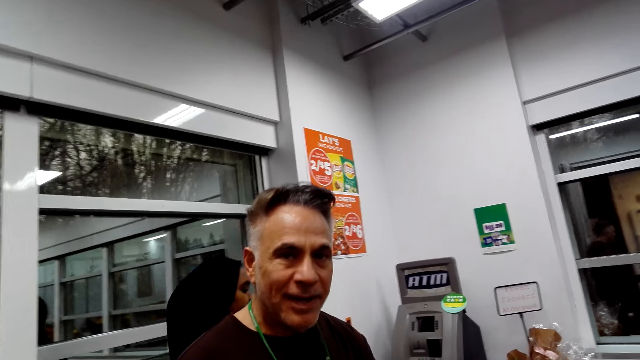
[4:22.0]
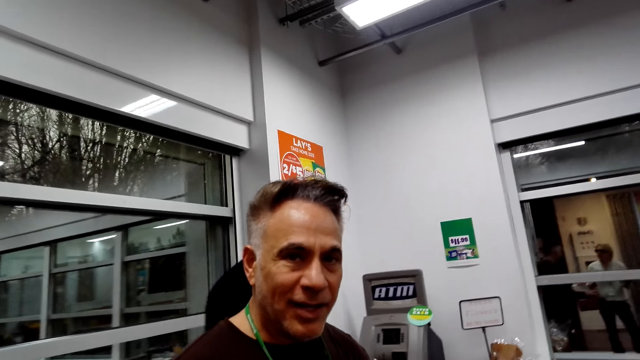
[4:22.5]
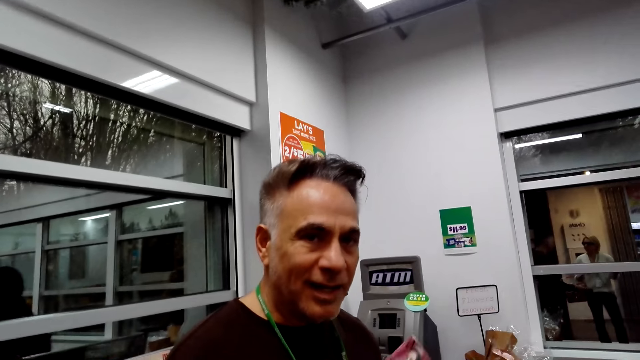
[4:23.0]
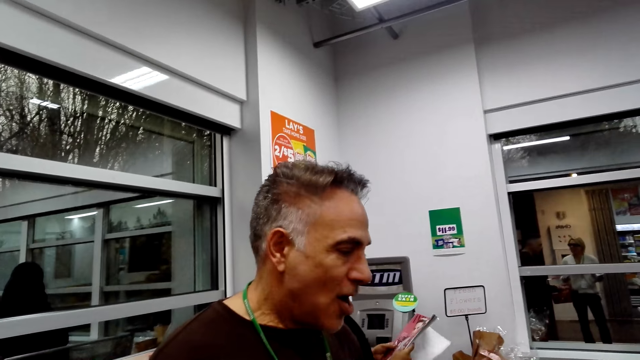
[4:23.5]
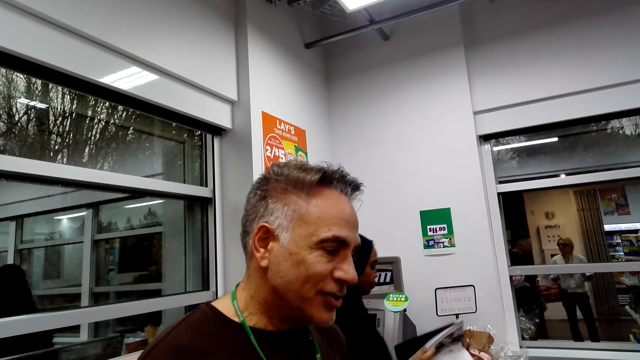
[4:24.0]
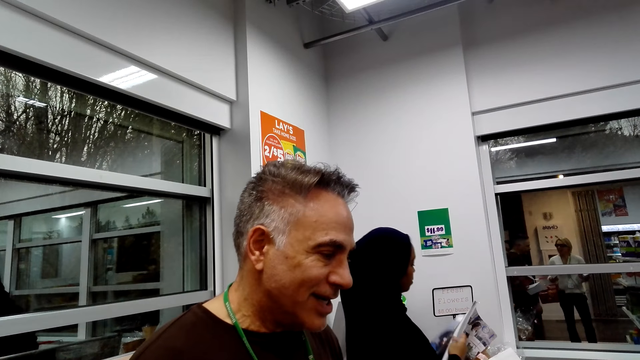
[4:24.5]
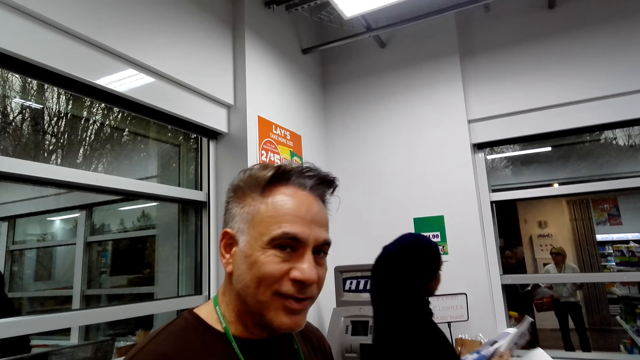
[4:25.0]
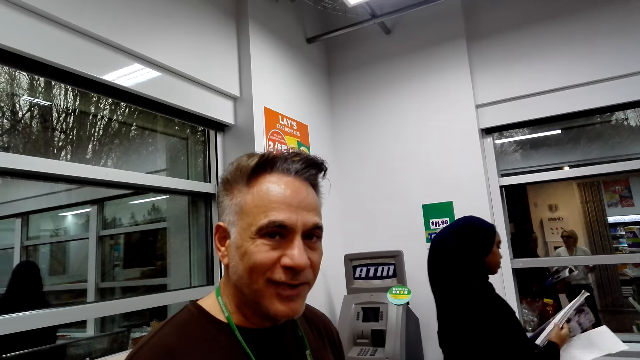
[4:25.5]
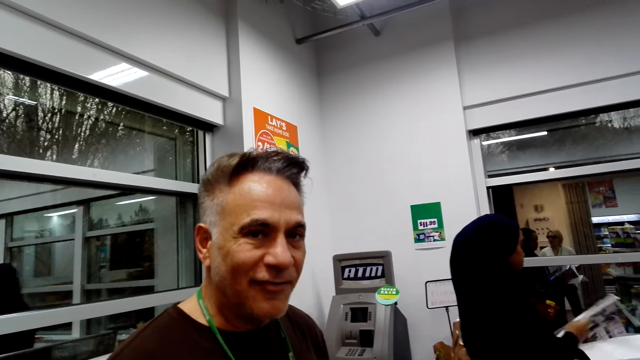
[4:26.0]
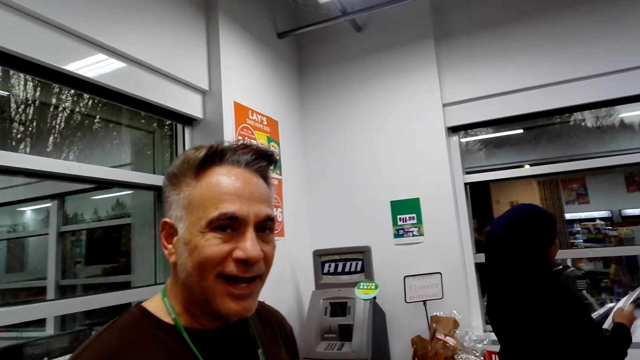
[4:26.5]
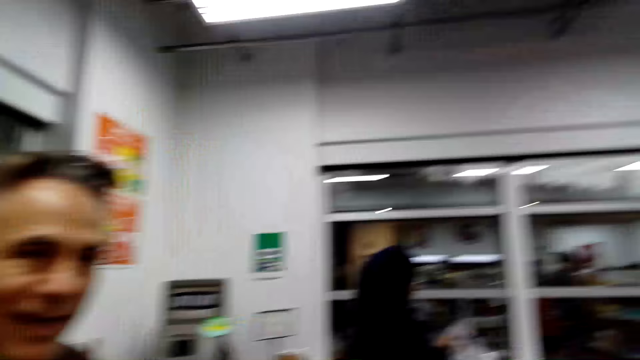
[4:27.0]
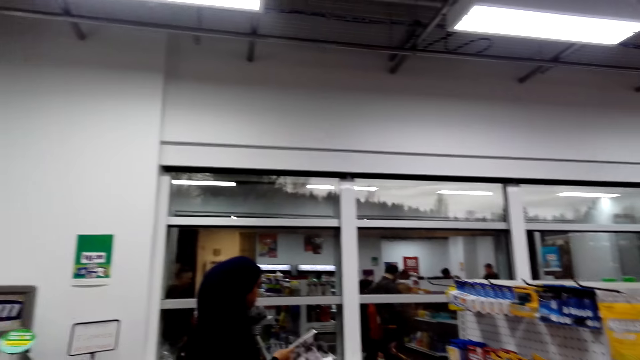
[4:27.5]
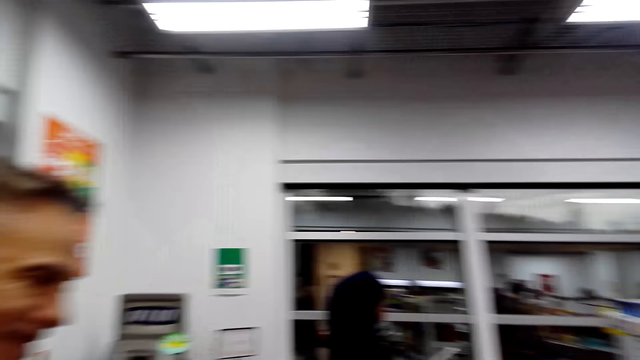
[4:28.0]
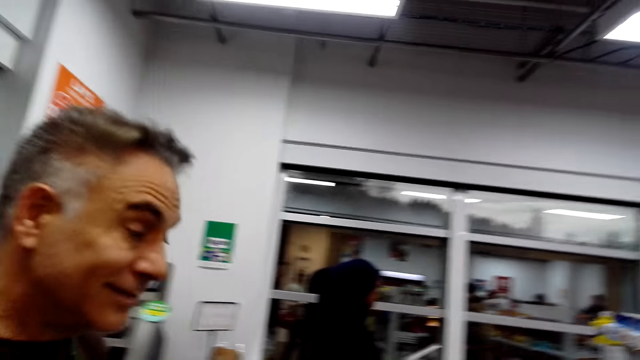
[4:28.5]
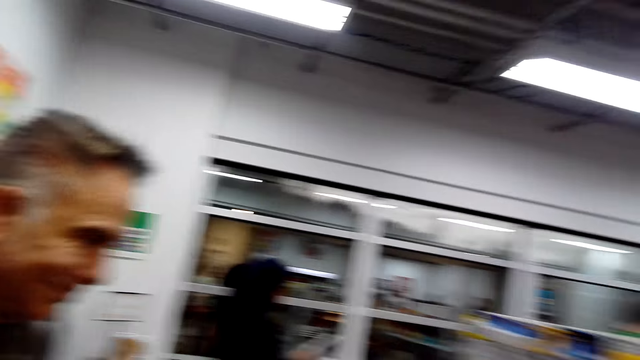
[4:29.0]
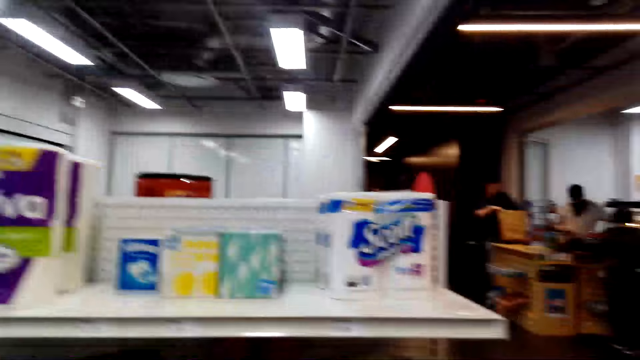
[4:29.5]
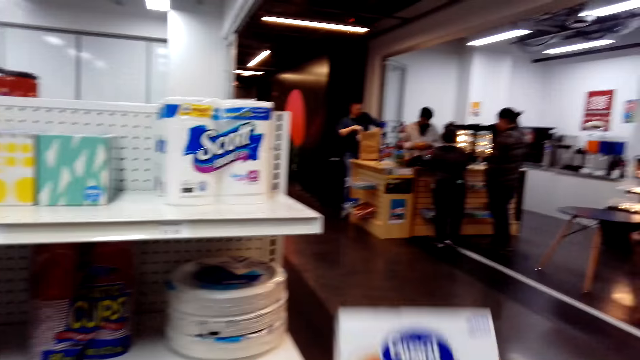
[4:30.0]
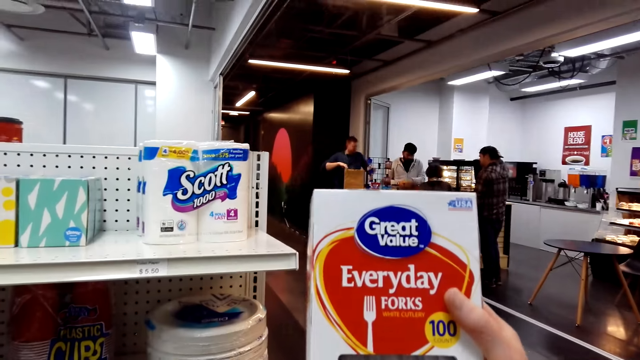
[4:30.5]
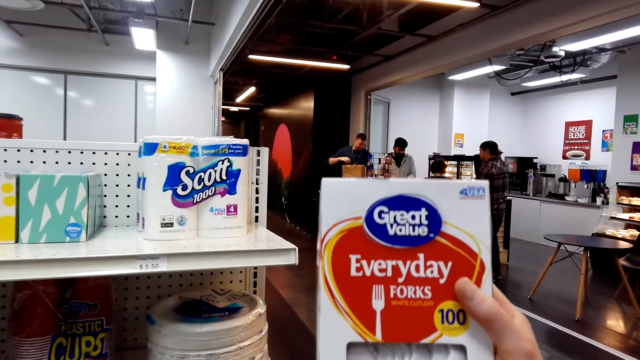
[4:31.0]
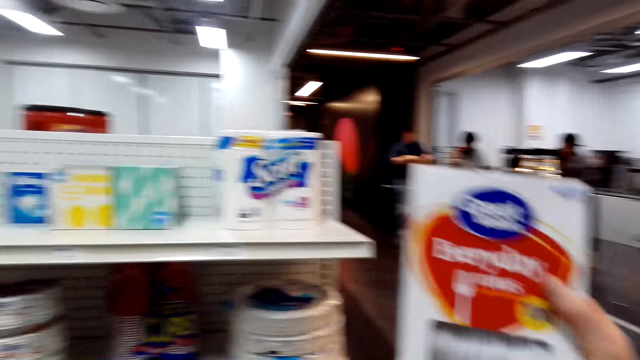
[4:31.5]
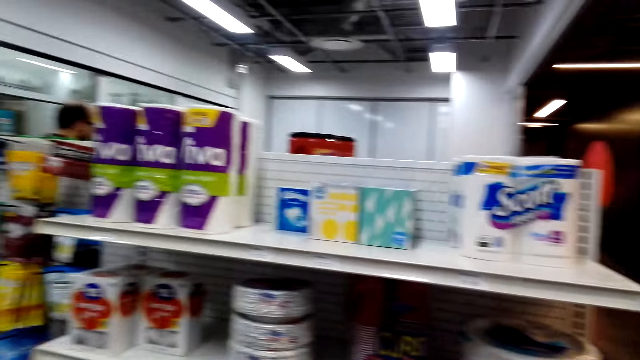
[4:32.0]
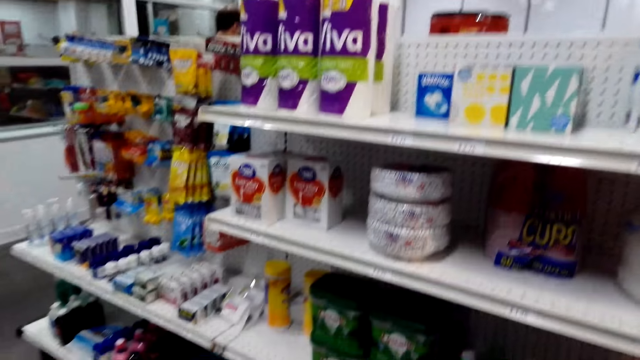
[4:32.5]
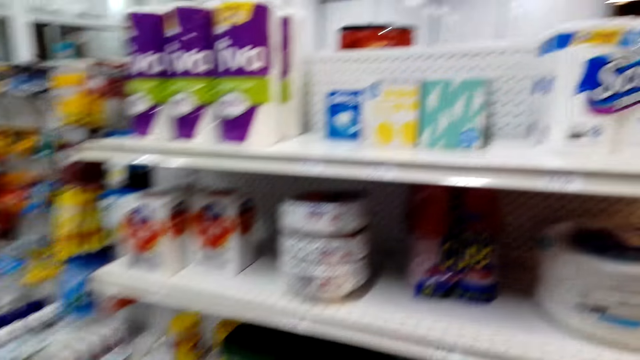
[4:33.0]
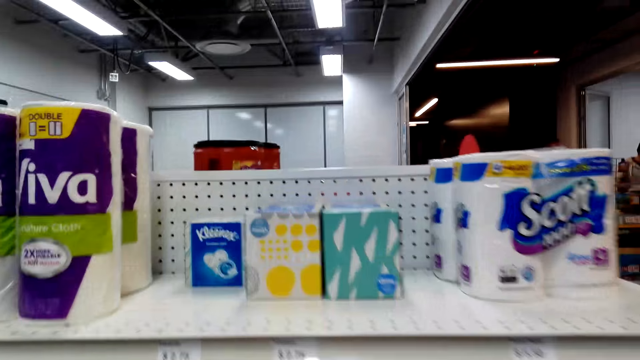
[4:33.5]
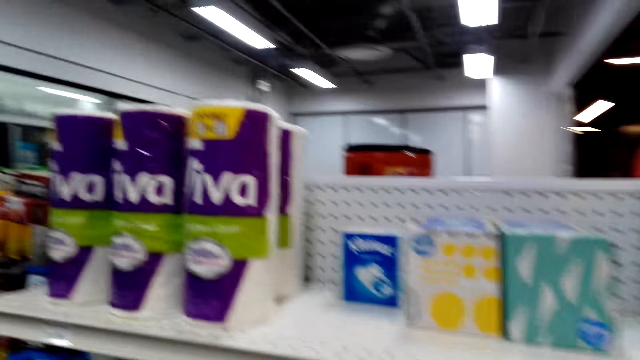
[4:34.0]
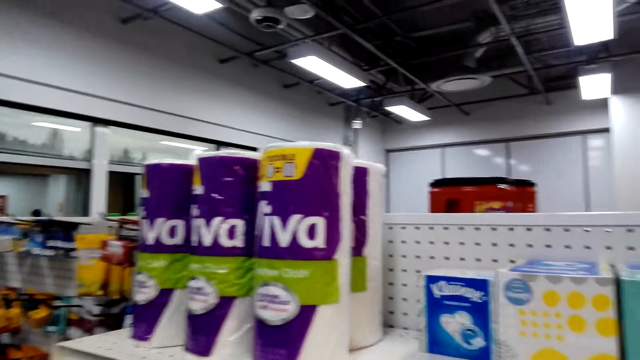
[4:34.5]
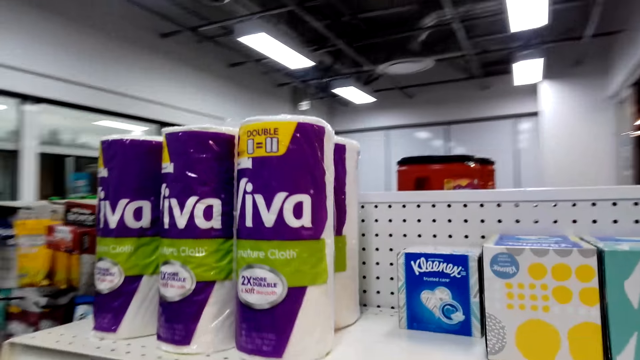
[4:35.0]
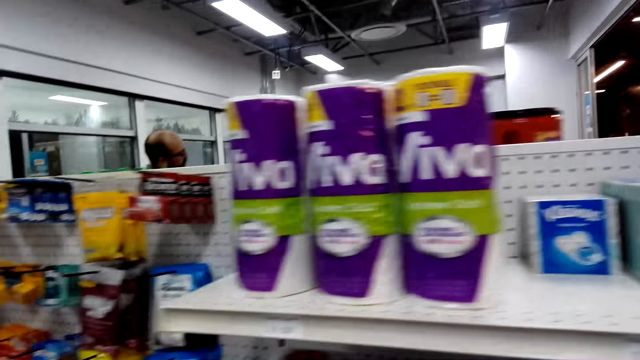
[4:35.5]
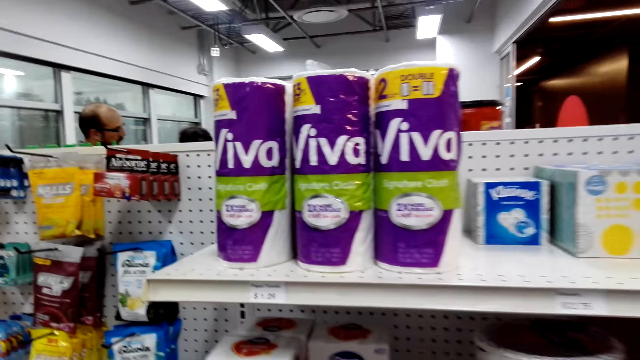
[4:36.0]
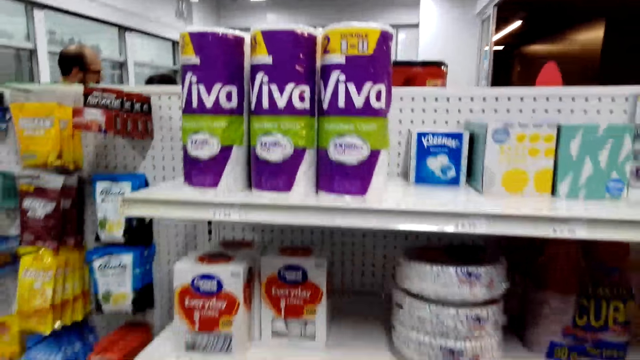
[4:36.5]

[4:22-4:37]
The camera wearer stares at the plastic box. They pick up disposable cups. They stare at the shelf.

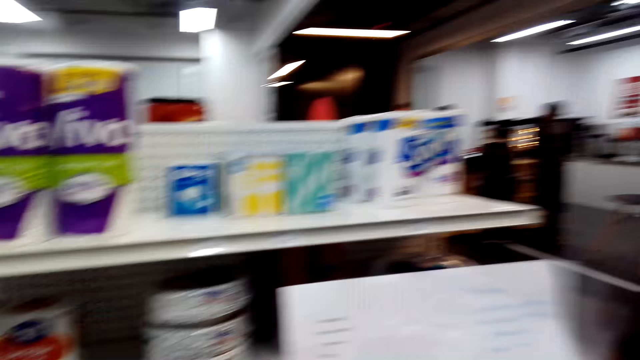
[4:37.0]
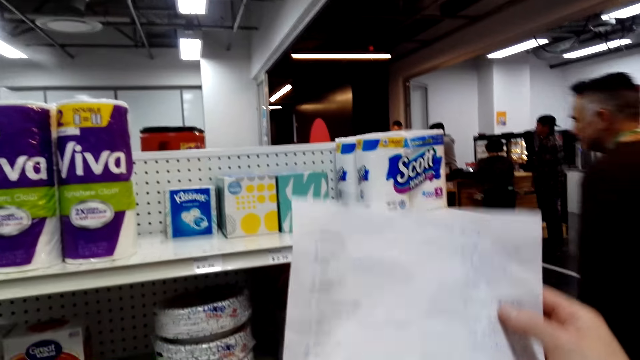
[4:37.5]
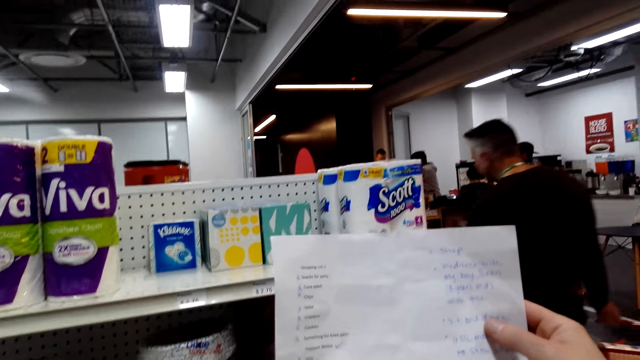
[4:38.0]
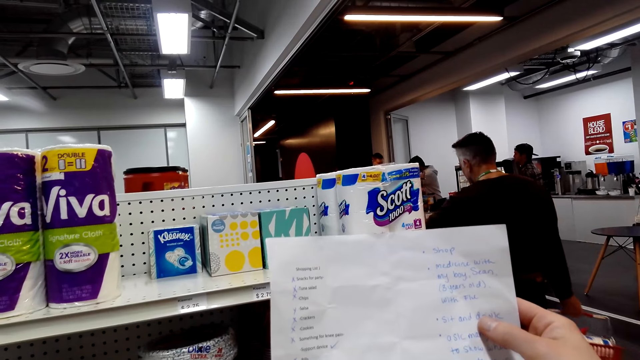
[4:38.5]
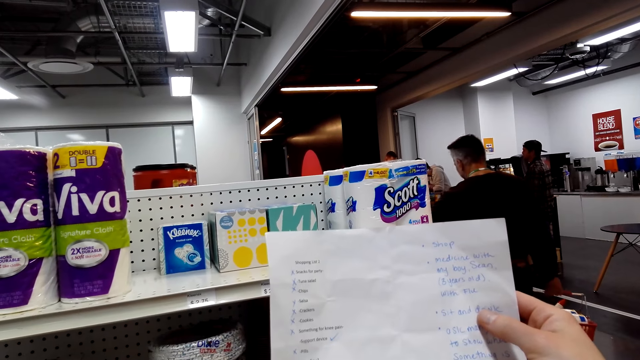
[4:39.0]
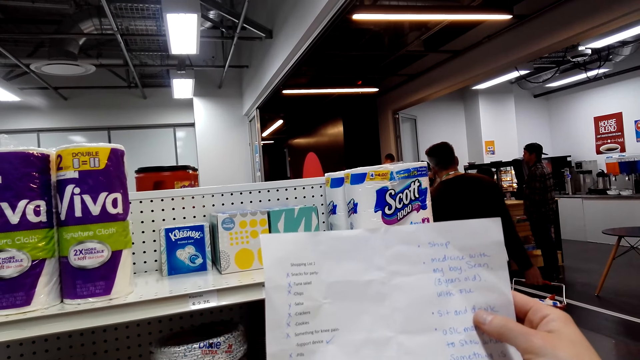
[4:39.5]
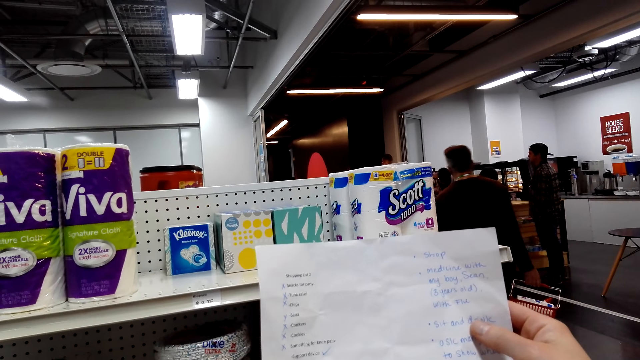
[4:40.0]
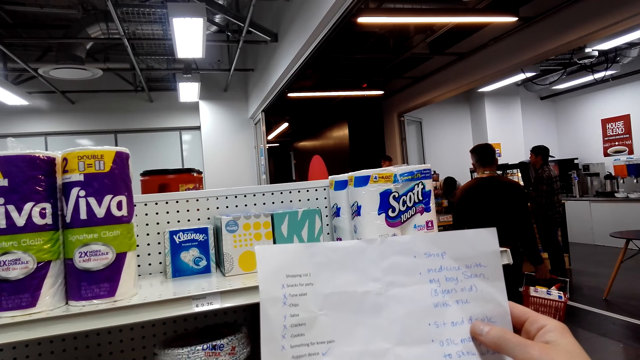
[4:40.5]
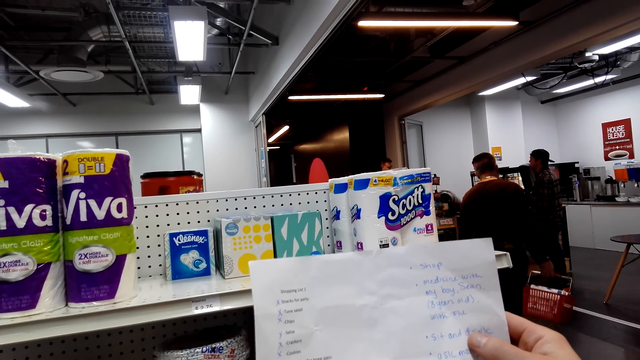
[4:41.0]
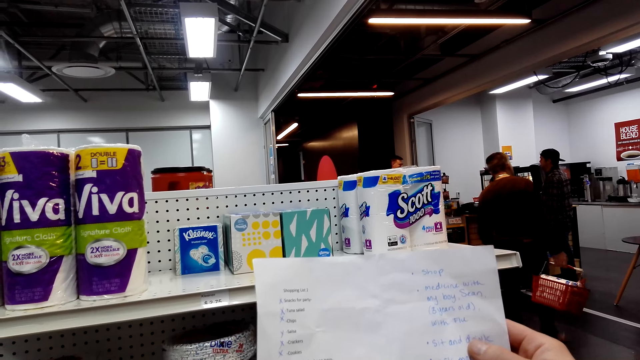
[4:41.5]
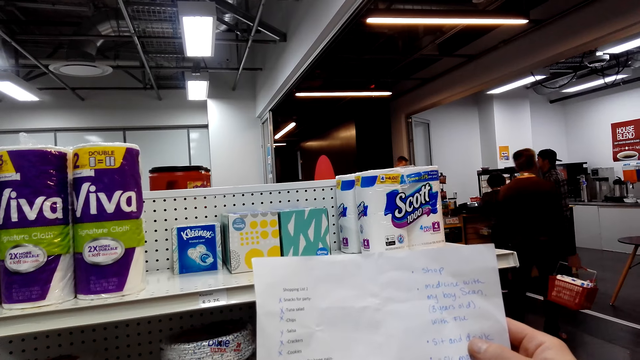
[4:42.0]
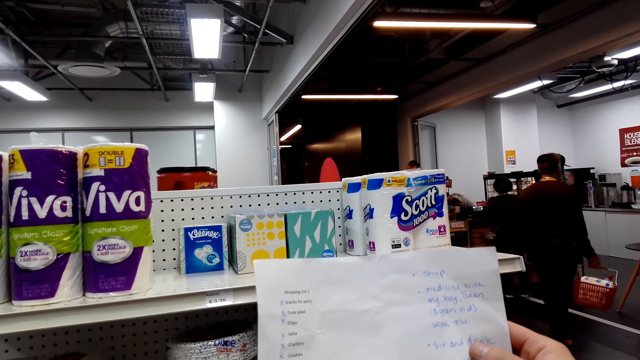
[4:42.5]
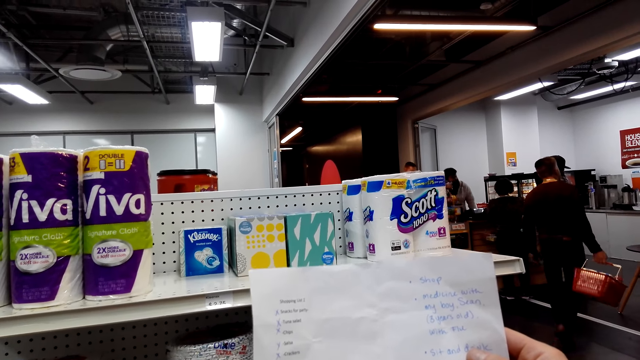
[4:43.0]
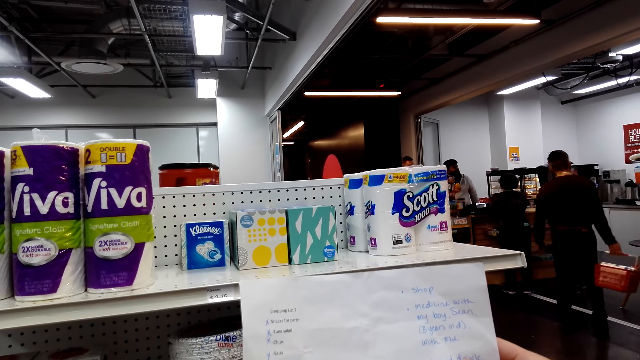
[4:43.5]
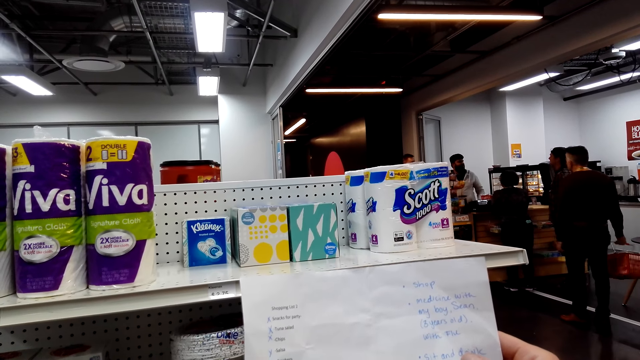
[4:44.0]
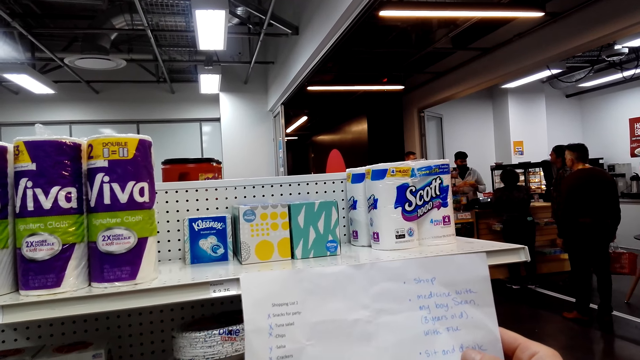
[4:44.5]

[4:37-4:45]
The camera wearer looks at the shopping list.
